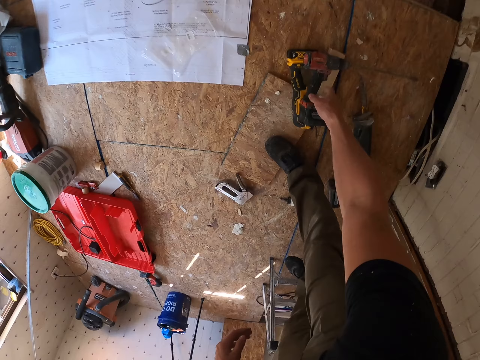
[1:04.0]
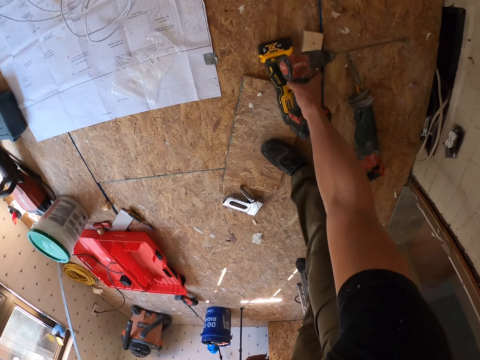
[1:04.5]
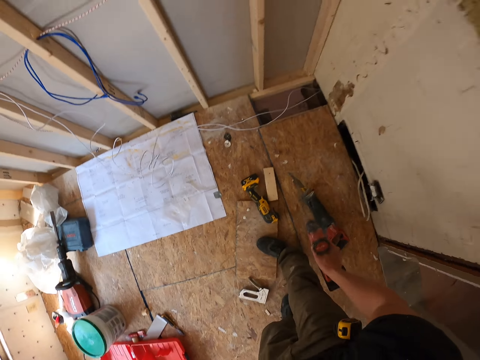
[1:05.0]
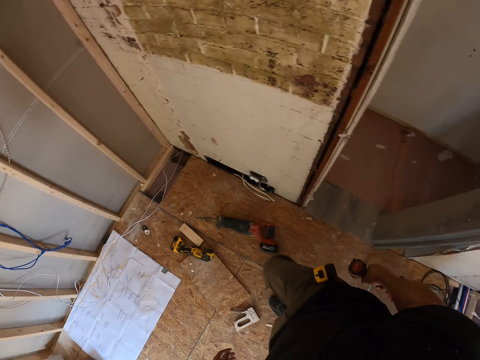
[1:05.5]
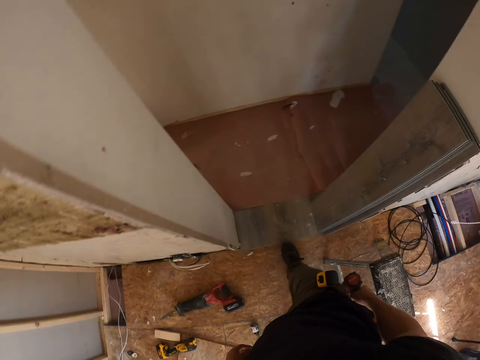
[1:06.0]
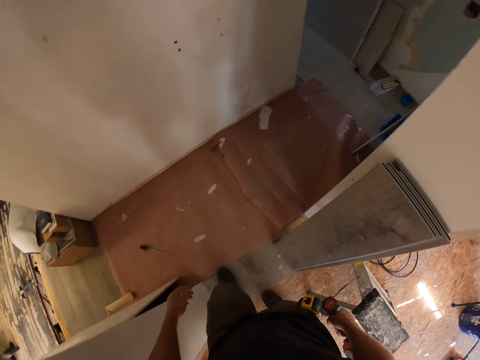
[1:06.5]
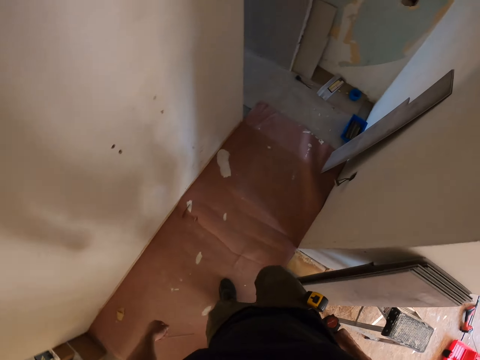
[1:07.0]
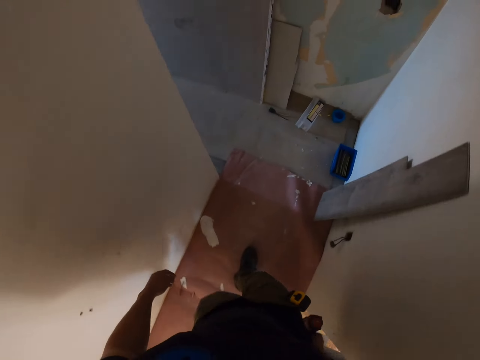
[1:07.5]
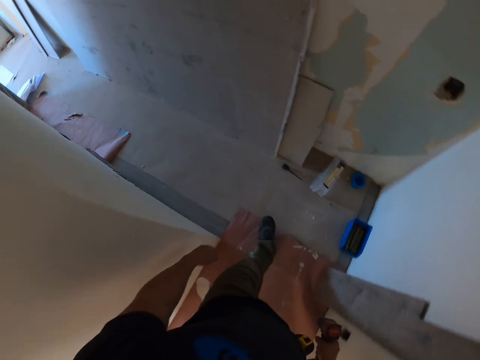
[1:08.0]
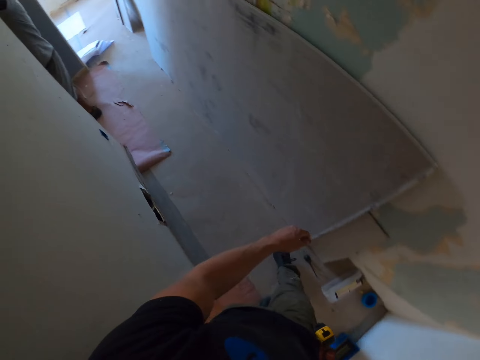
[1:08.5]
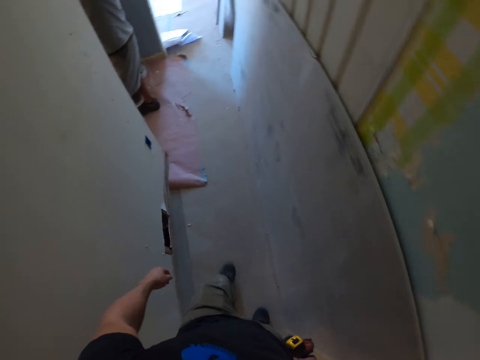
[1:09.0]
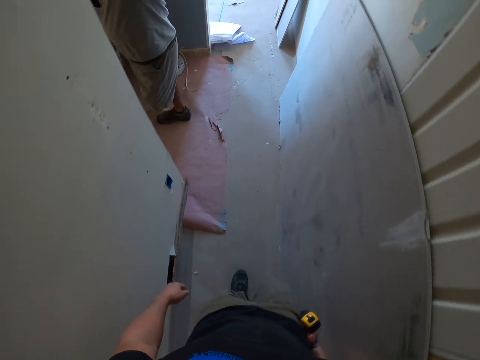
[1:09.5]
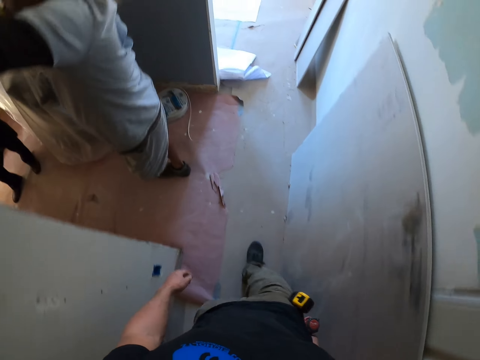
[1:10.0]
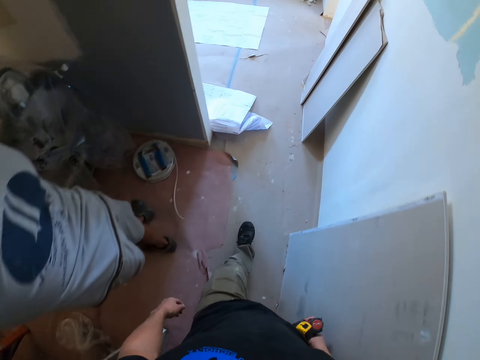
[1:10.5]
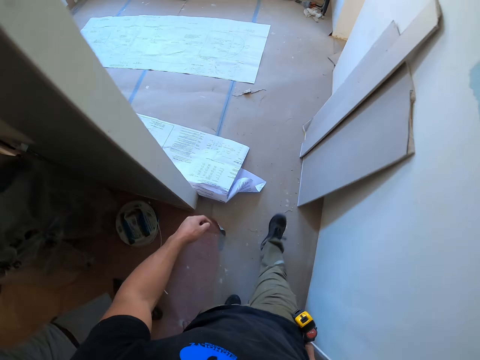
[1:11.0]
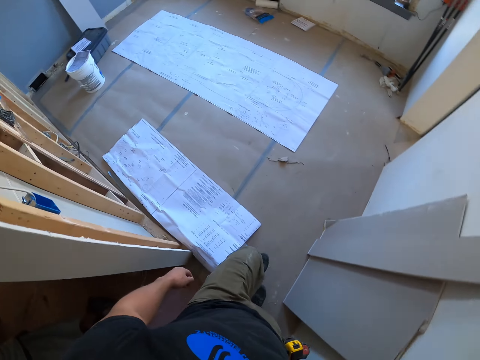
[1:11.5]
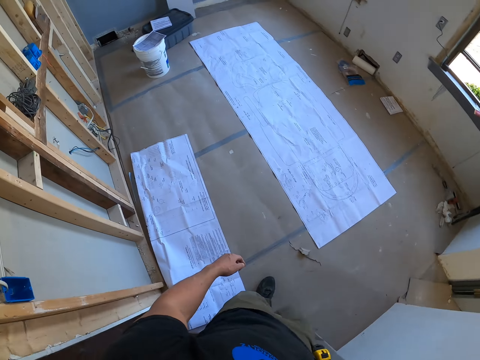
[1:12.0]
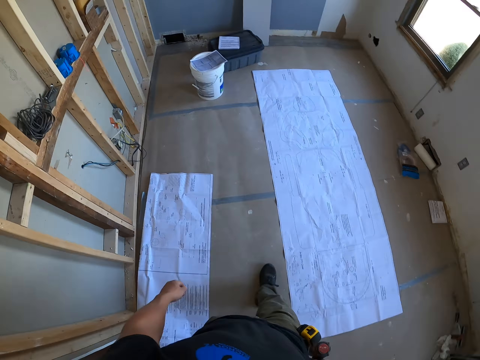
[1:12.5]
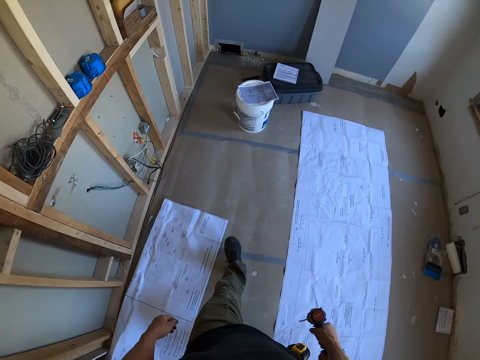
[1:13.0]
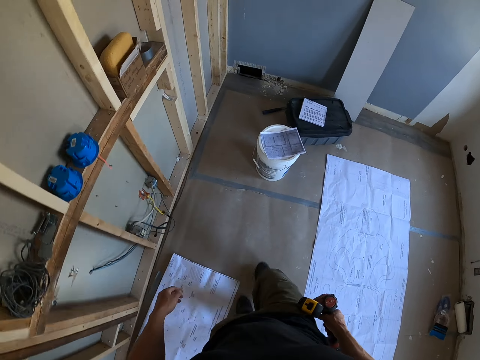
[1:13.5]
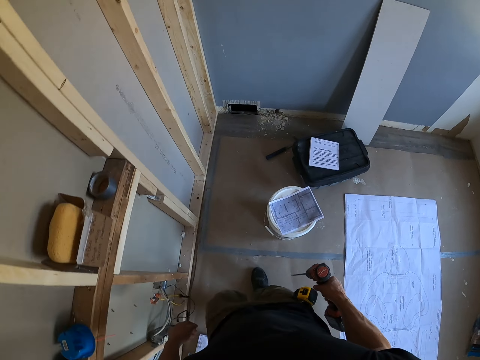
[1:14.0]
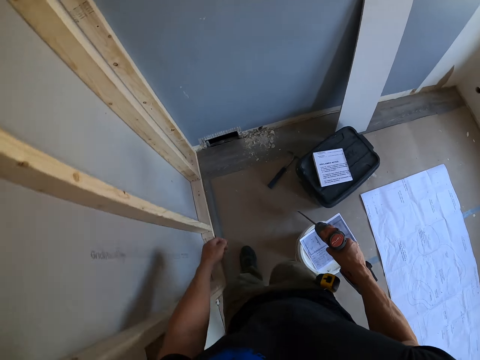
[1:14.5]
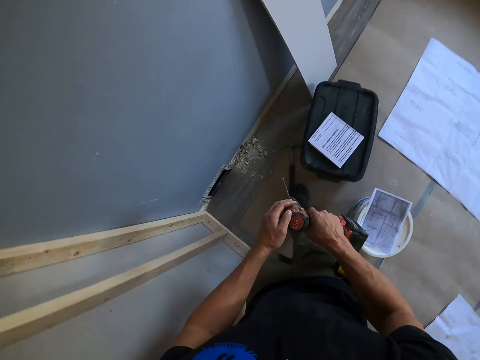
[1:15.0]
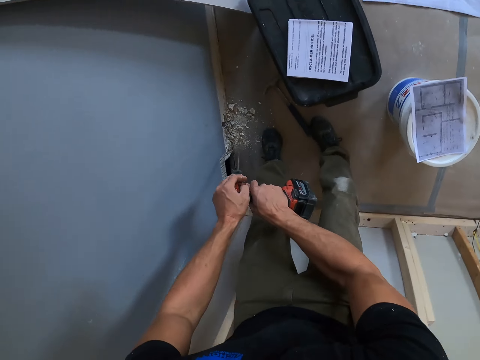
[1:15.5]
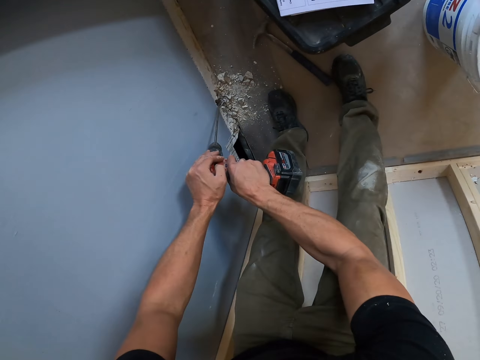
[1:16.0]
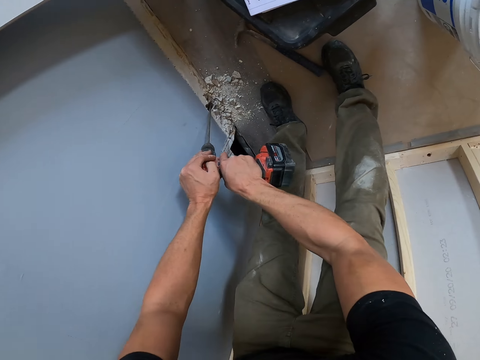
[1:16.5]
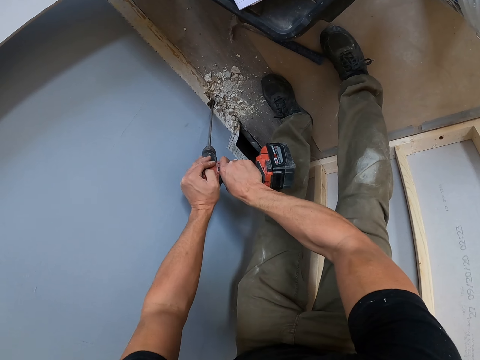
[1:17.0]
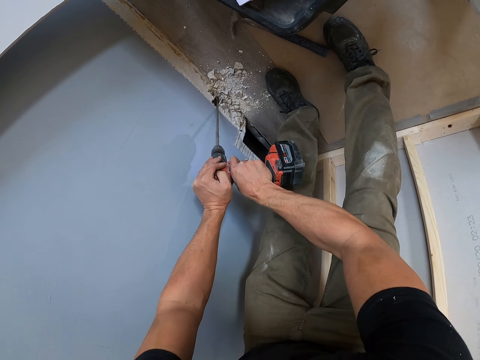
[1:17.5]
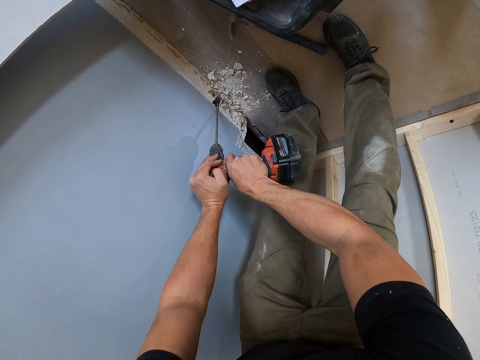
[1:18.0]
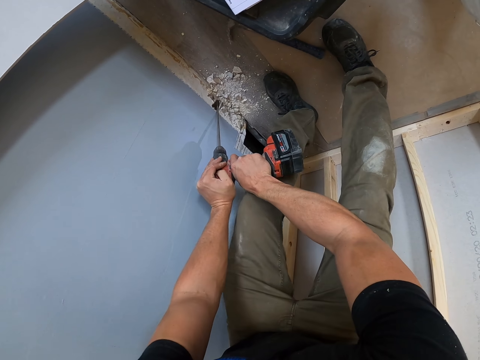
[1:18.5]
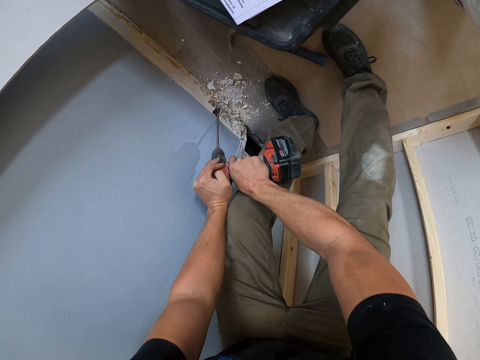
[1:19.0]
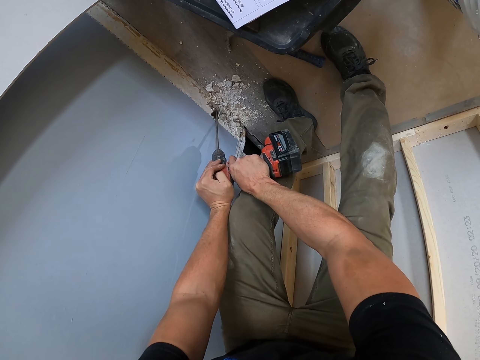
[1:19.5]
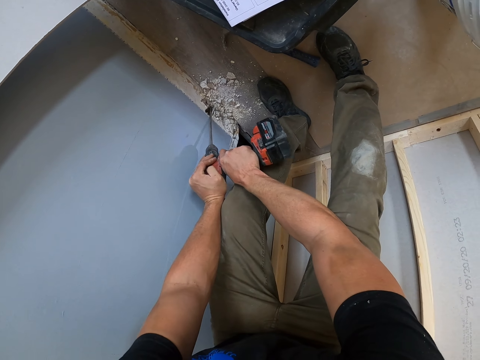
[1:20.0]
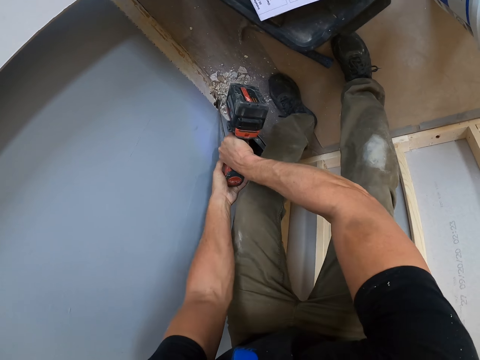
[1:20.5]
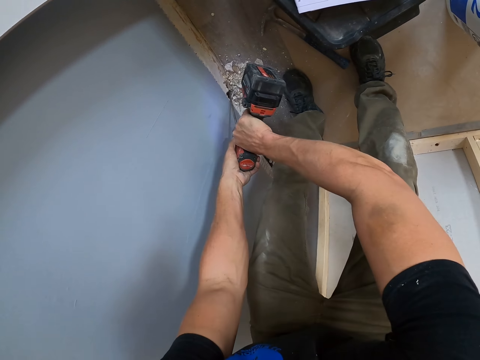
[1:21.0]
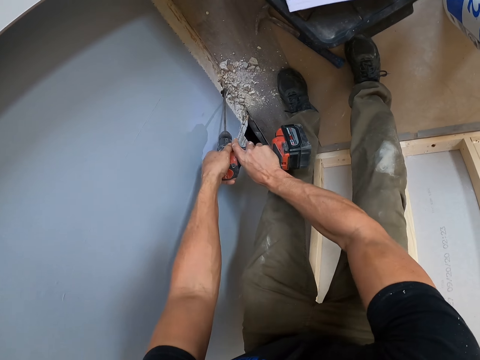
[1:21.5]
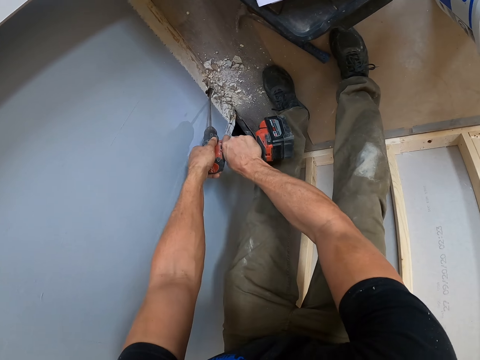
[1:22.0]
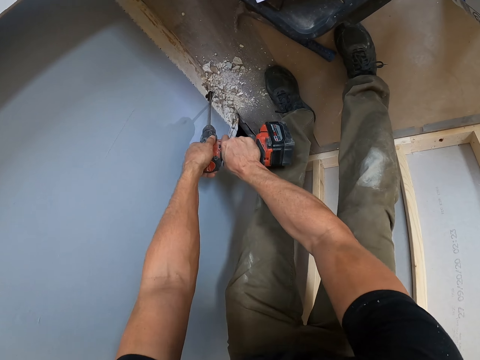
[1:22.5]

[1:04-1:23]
The camera wearer picks up the drill. They walk back to the room. They drill the wall. They drill a hole.

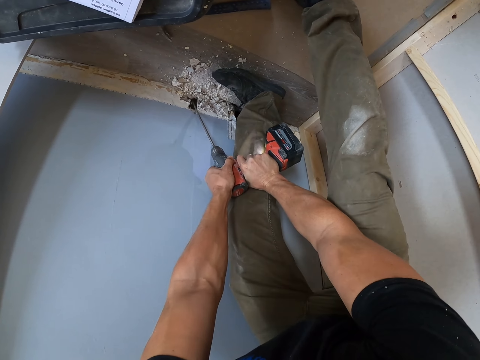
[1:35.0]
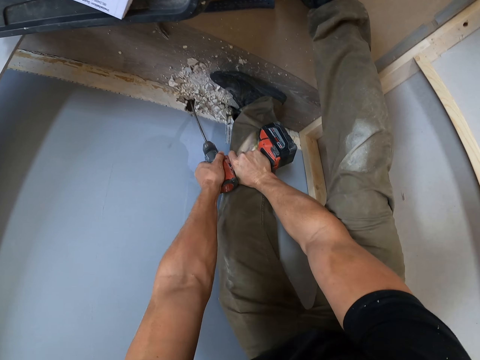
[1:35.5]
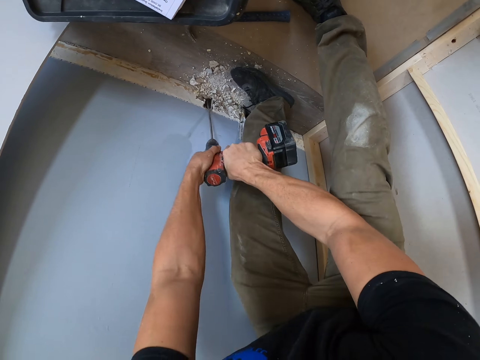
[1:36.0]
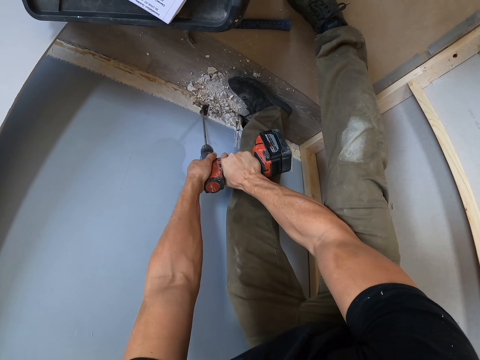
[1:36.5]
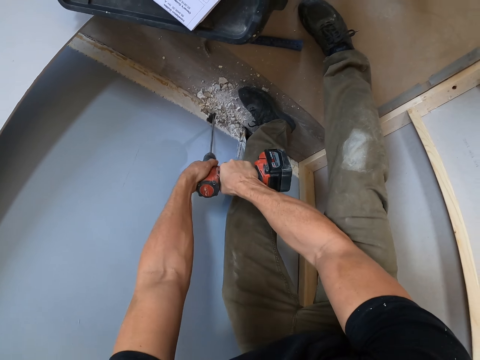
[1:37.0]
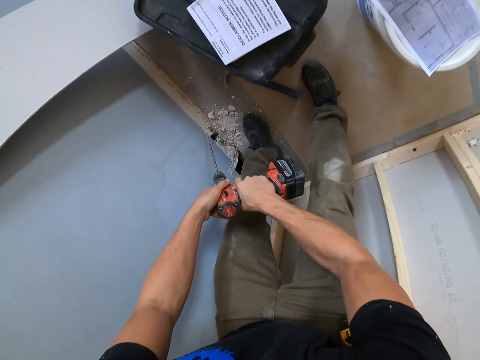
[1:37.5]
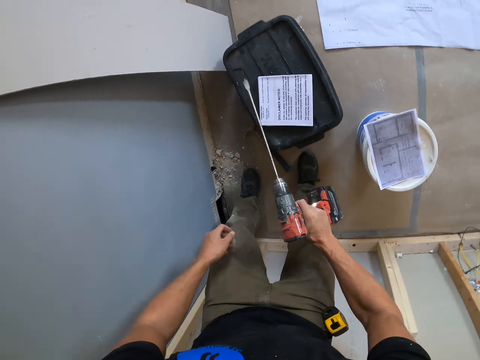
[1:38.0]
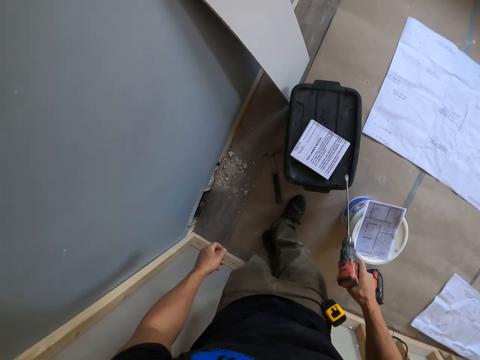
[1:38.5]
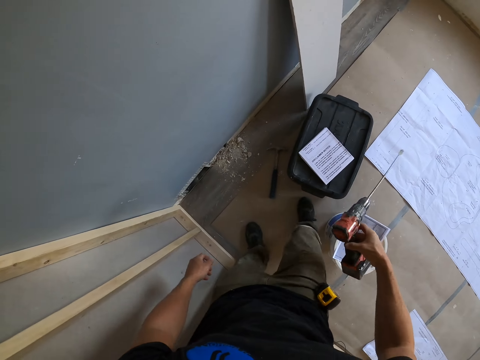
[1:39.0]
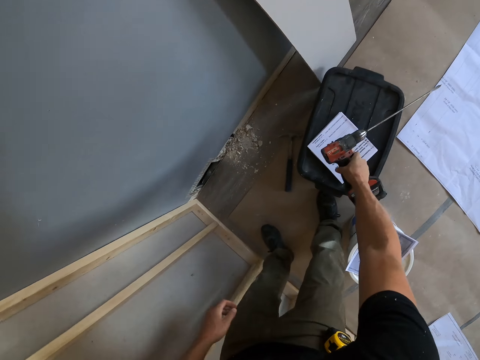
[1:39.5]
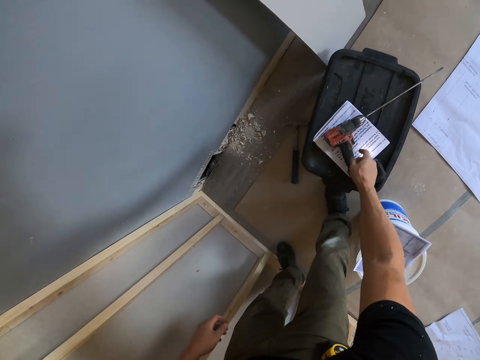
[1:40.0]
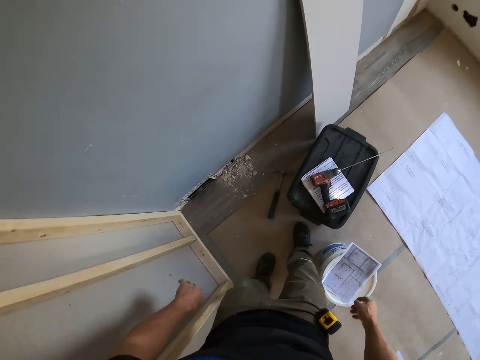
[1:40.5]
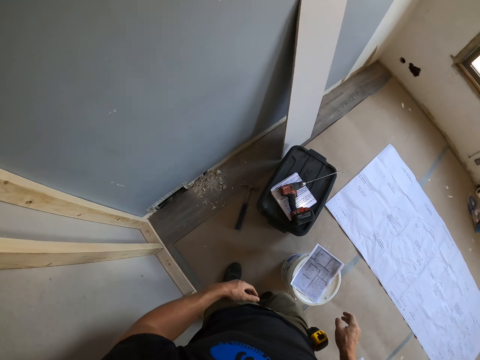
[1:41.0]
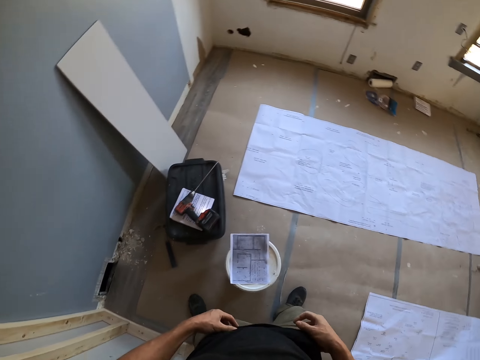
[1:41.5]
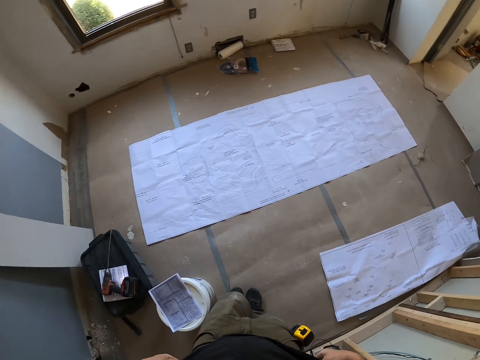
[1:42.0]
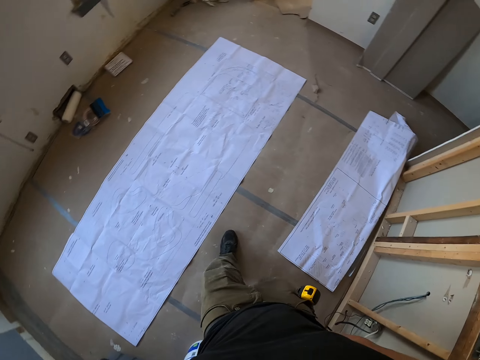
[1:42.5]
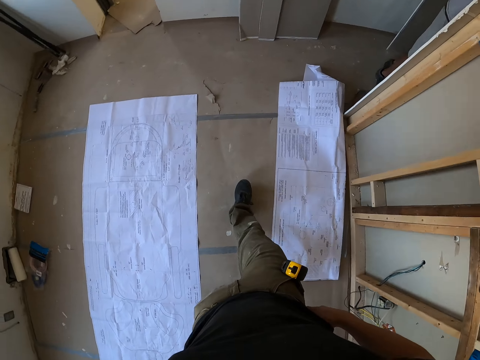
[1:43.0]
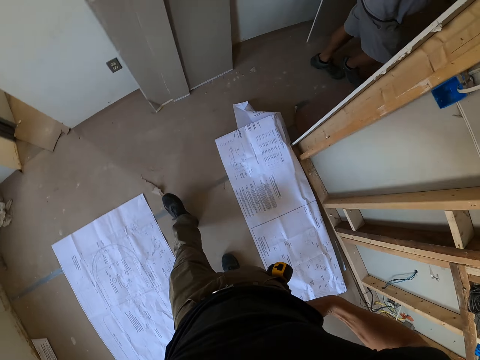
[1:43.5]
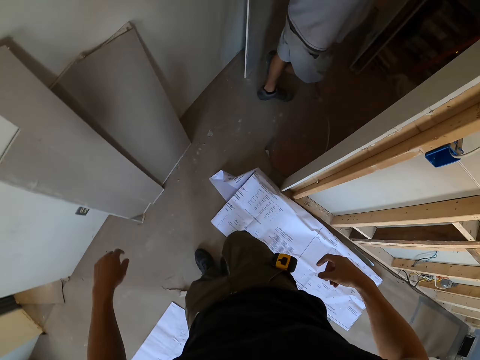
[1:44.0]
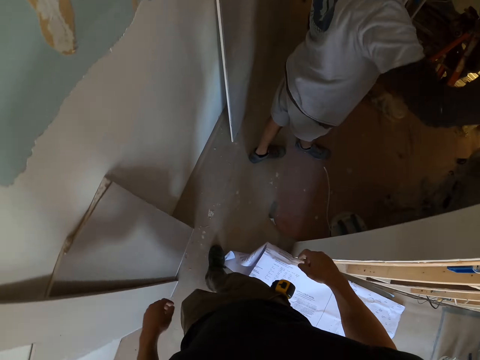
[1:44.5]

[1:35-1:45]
The camera wearer removes the drill from the wall. They look around the room. They put the drill on the bucket. They stretch the cloth. They walk around the room.
